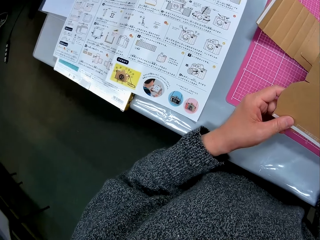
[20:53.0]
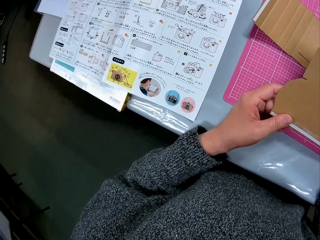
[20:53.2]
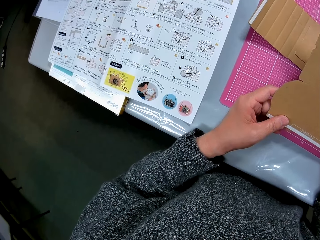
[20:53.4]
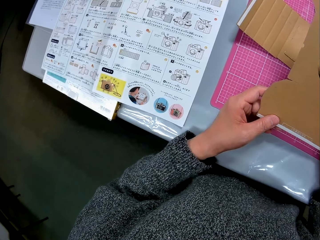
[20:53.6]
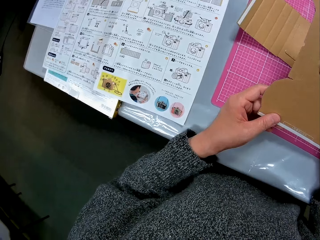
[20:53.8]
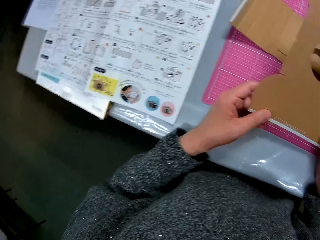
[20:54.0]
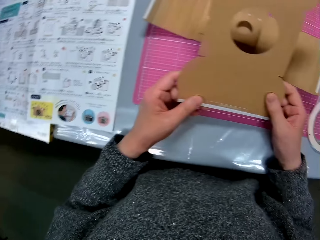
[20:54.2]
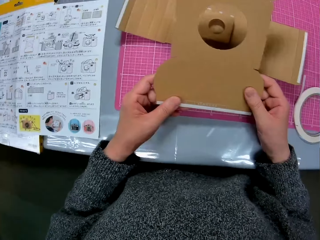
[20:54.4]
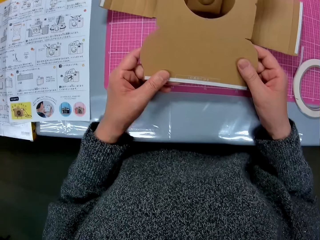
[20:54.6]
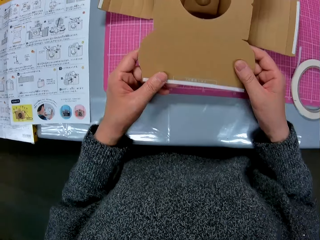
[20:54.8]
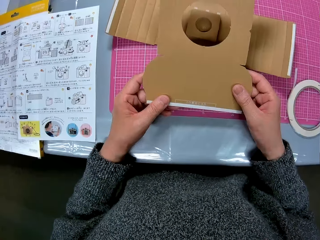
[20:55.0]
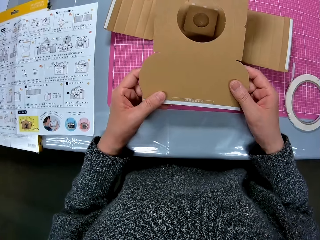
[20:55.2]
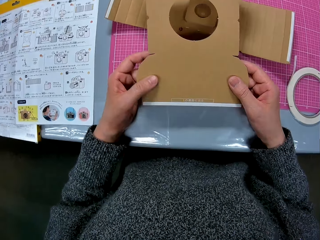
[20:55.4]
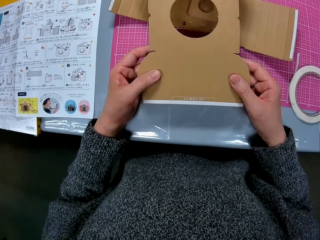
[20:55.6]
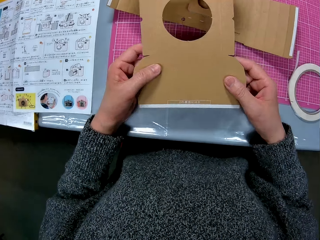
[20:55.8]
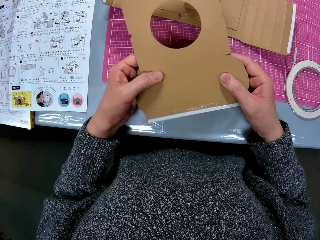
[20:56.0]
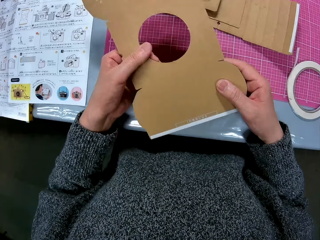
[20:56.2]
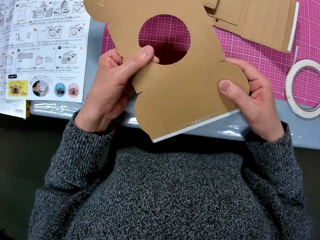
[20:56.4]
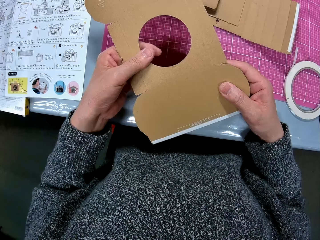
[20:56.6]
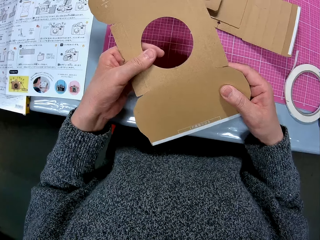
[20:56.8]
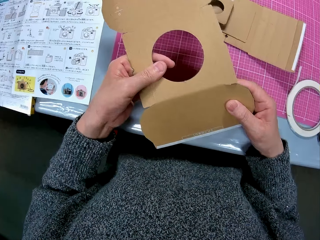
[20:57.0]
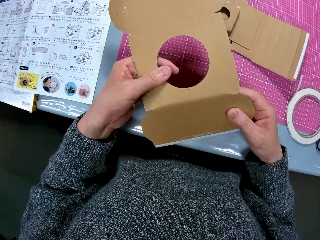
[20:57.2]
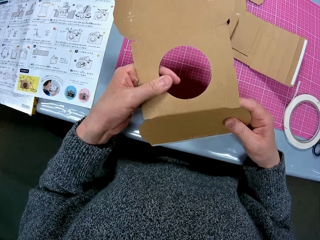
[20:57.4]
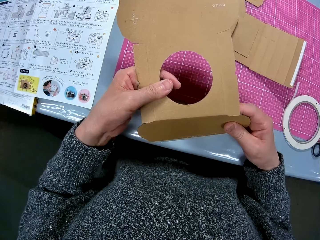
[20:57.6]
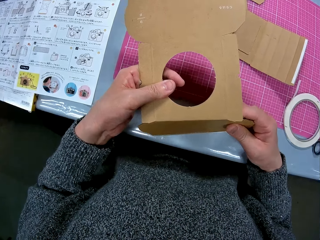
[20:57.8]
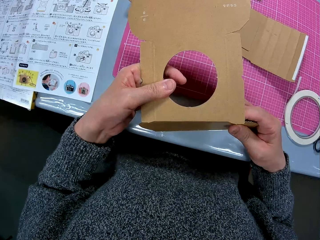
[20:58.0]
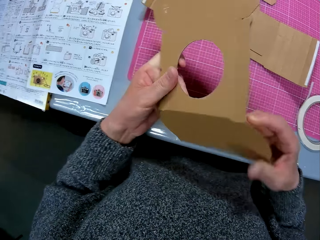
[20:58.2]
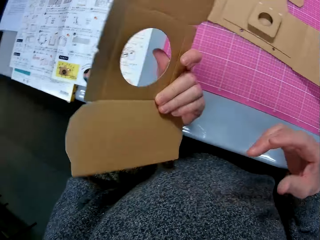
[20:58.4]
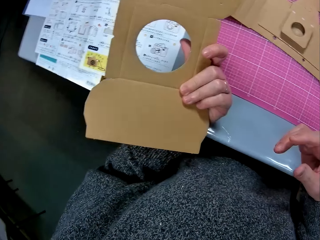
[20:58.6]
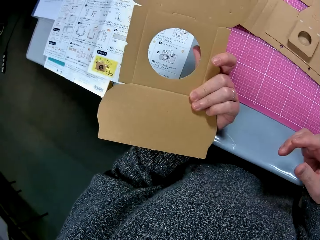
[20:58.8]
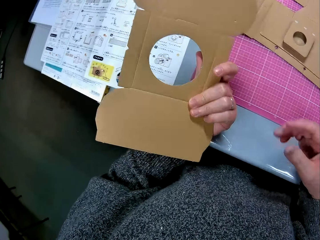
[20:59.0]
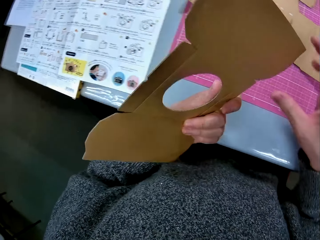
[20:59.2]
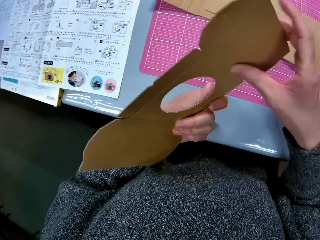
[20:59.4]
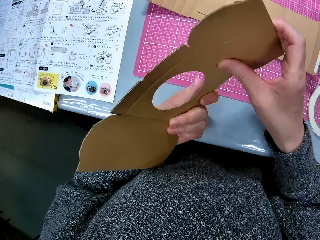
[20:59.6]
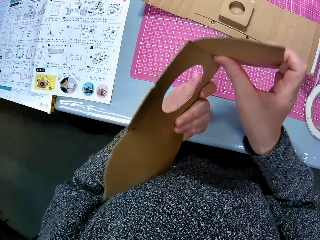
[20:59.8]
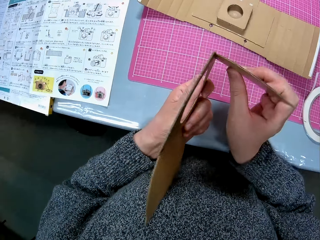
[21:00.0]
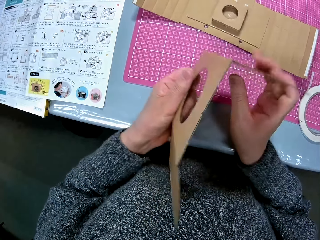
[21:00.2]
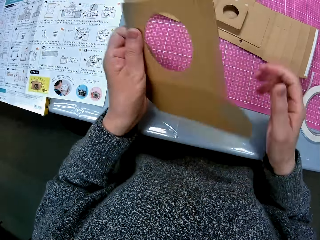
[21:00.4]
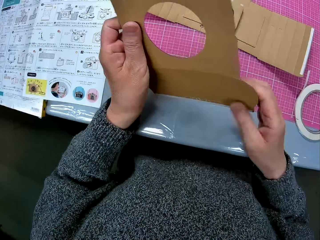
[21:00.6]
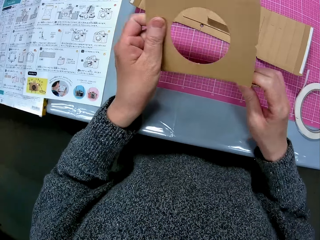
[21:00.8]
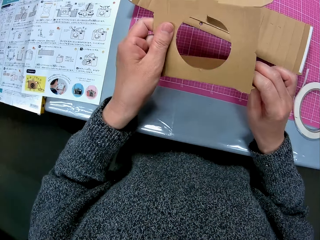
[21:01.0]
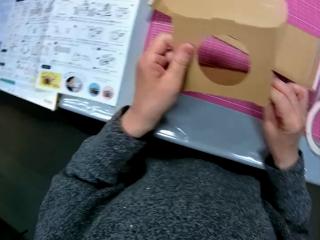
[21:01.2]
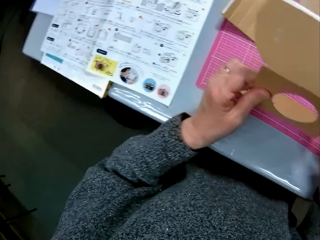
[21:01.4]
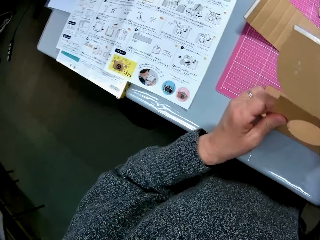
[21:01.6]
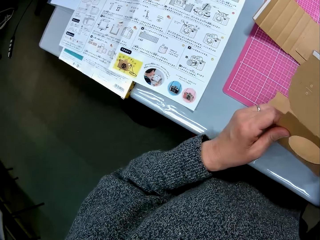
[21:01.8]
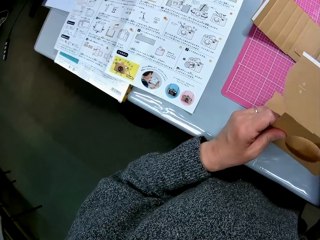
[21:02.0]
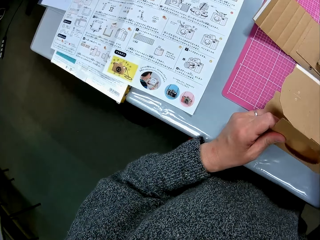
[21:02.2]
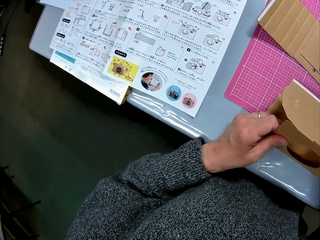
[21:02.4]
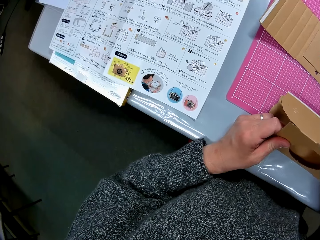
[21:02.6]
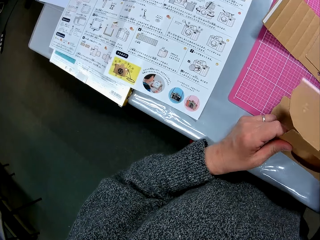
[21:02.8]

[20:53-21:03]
The camera wearer looks at the book on the table. She looks at the cardboard paper in her two hands. She bends the cardboard paper in her two hands. She holds the side of the cardboard, turns the cardboard and bends the cardboard.

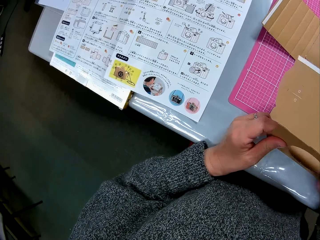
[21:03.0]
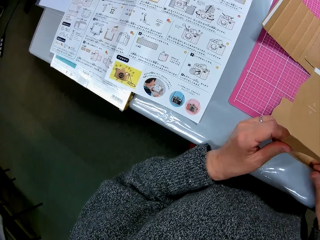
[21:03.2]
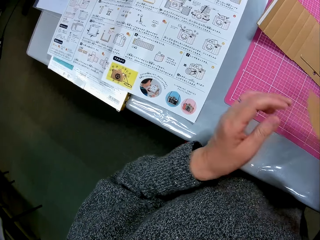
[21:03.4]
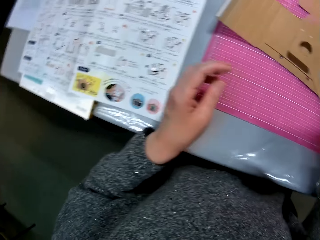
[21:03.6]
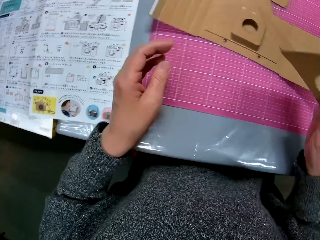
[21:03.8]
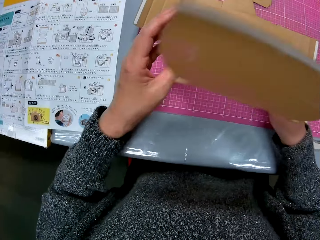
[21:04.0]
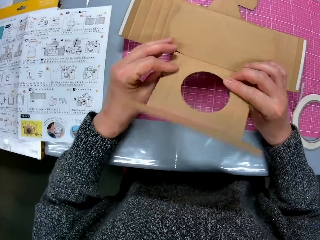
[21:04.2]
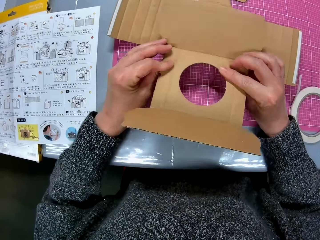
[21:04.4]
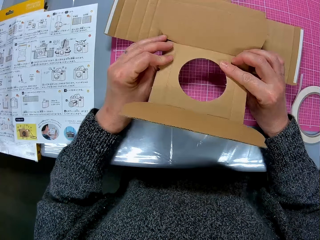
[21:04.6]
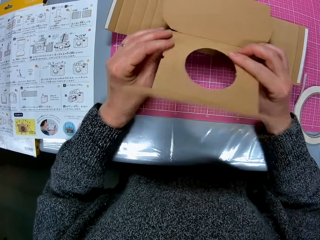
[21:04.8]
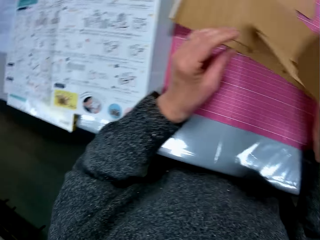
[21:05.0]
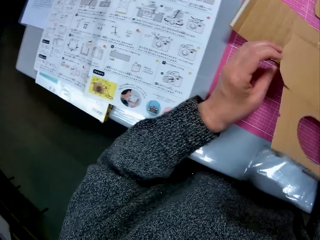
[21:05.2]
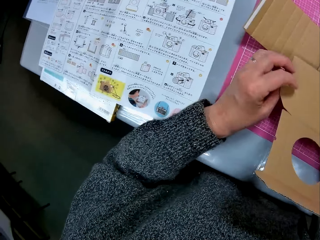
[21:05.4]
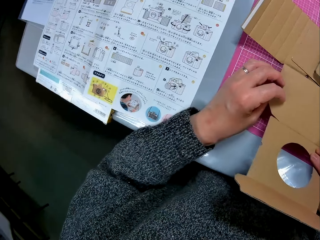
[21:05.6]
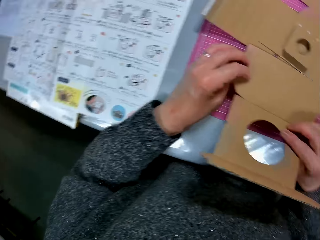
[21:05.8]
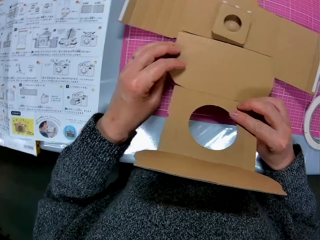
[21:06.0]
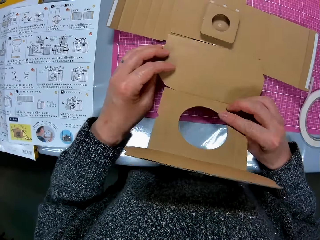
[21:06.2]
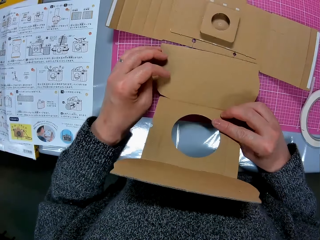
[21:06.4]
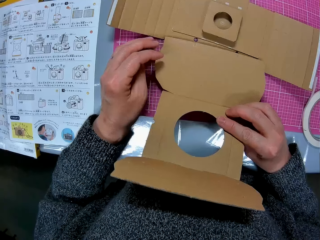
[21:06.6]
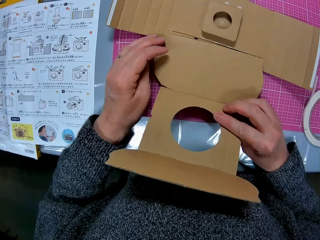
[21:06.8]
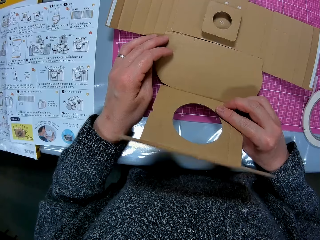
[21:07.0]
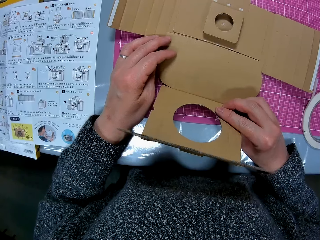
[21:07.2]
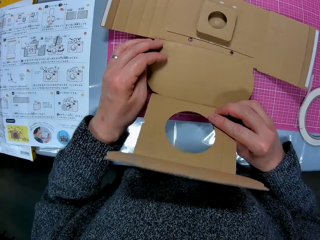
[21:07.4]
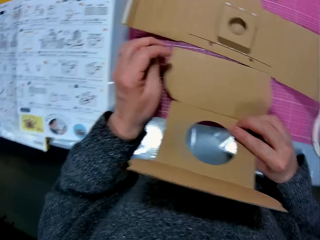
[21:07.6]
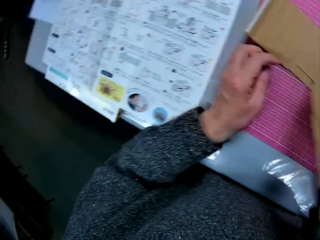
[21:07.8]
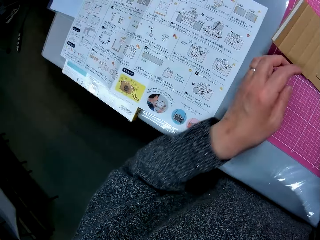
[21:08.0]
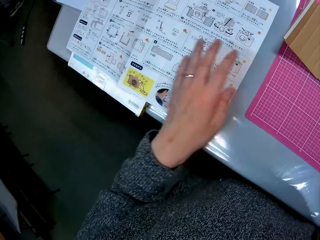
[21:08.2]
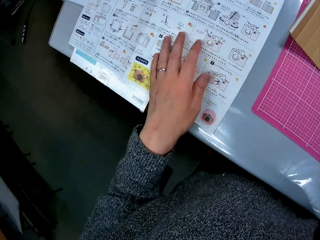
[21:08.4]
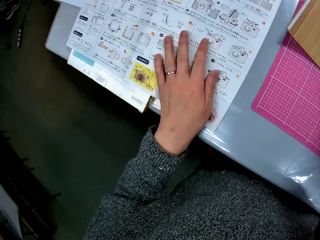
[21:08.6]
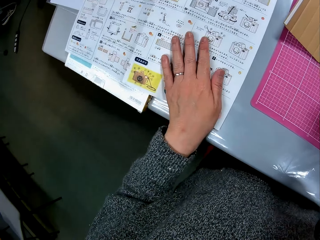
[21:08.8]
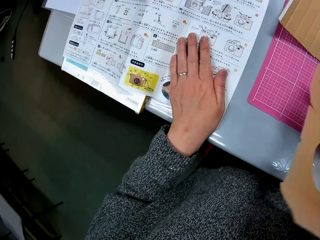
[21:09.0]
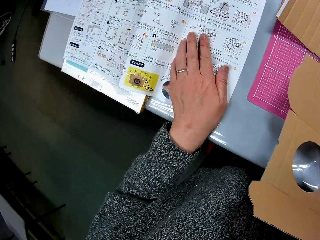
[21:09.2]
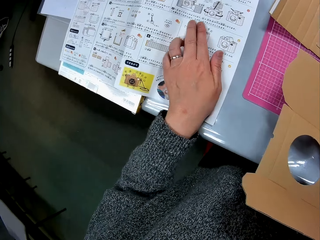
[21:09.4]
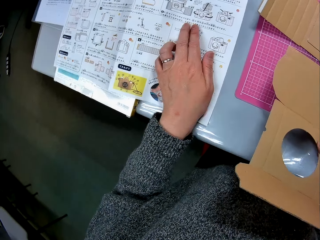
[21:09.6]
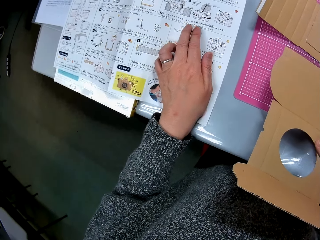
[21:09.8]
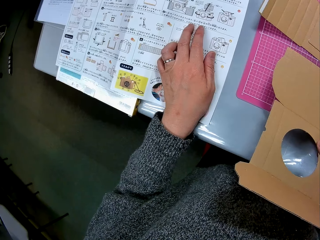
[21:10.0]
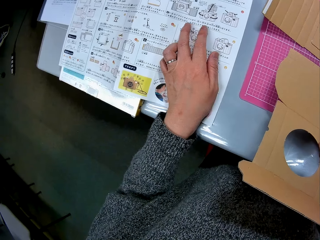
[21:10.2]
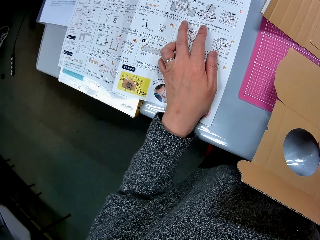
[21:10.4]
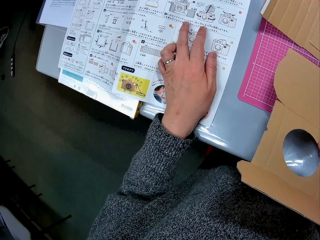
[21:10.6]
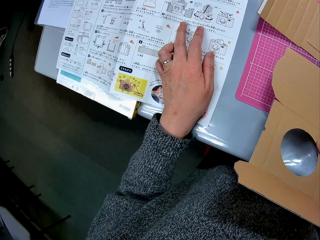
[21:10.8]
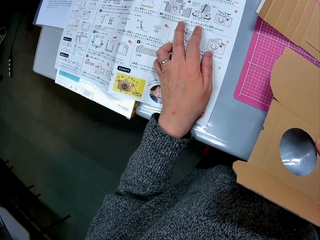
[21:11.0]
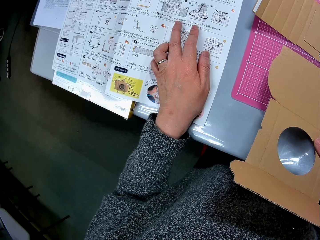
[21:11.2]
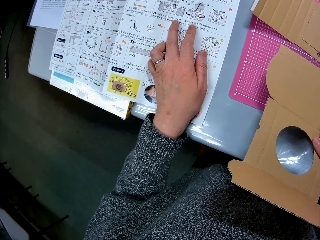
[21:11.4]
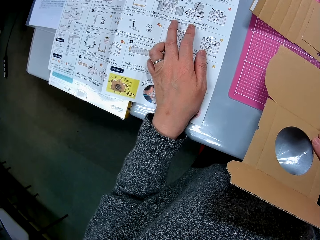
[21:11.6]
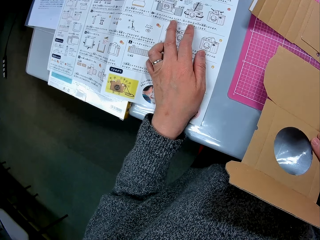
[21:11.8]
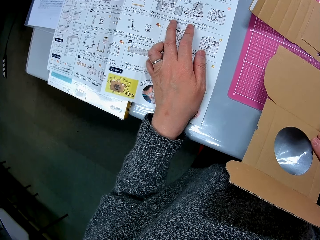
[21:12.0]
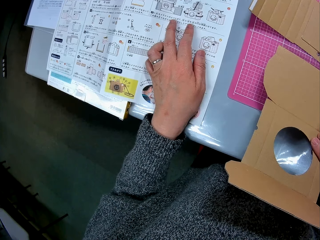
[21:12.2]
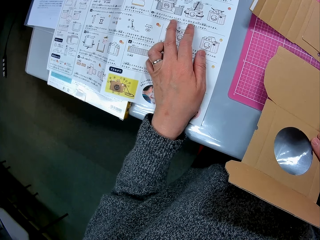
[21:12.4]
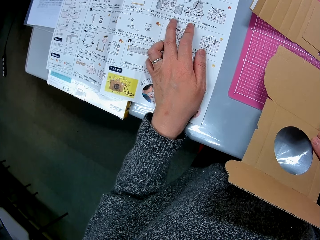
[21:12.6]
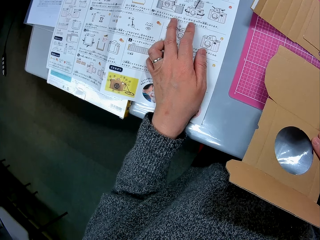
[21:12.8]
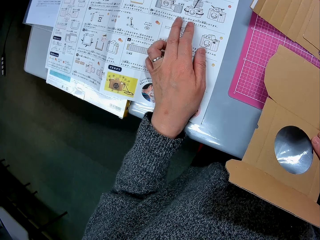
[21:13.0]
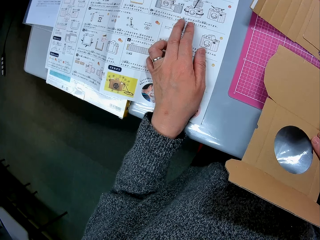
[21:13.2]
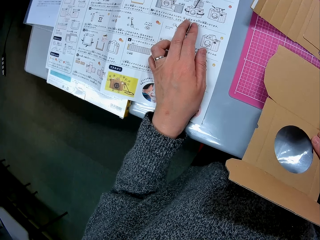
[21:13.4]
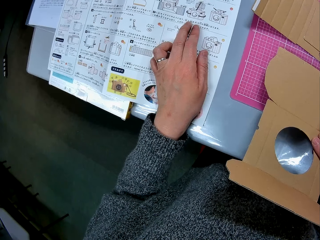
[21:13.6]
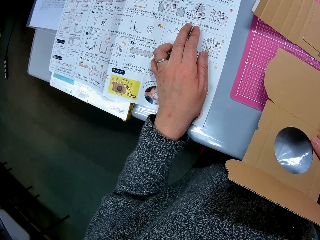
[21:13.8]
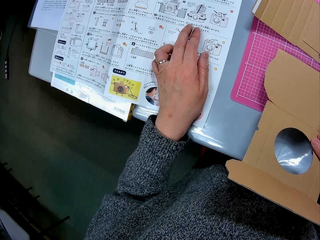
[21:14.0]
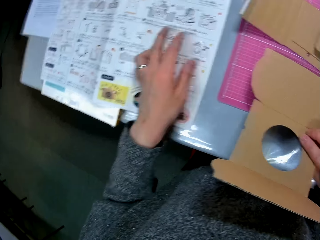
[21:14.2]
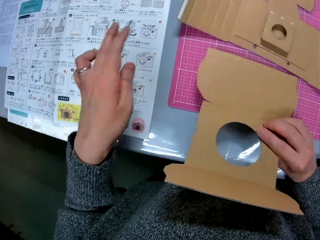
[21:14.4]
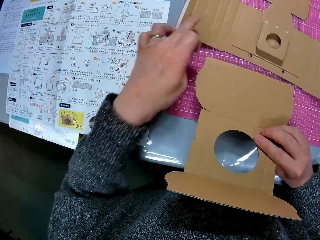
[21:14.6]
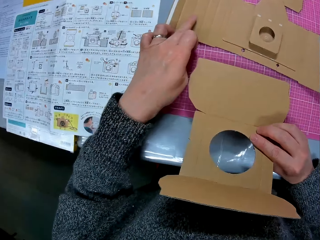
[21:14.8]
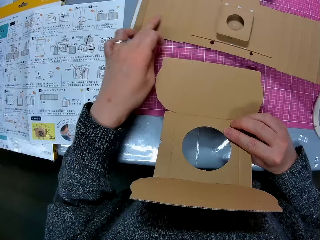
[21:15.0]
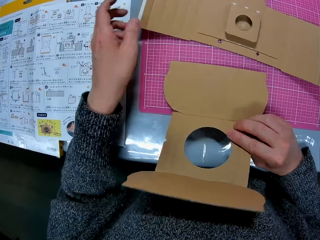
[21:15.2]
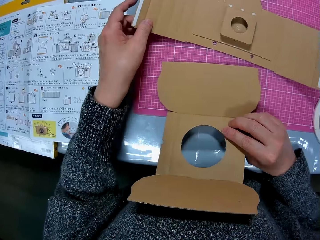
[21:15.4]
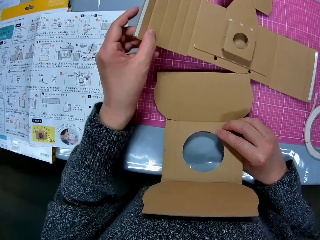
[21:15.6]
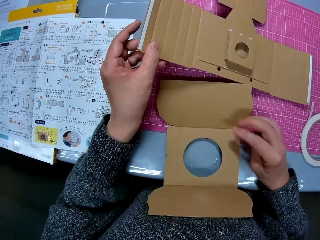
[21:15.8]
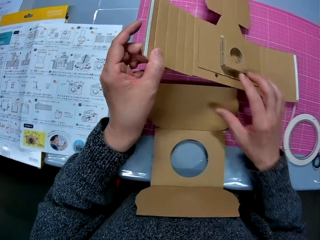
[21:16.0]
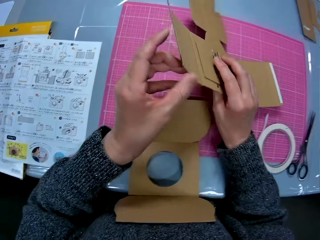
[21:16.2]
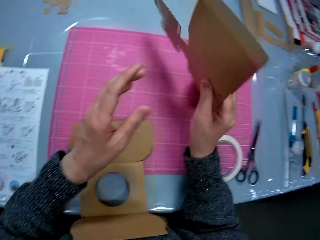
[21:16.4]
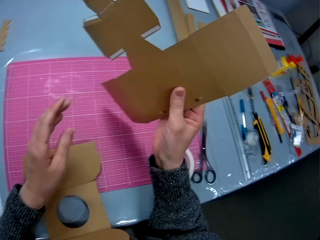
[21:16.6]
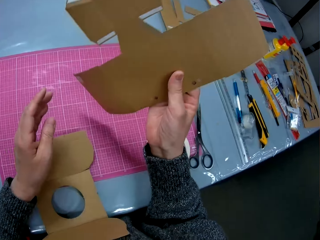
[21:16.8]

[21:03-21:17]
The camera wearer turns the cardboard. She places her left hand on the book on the table. She points at the manual with fingers. She reads the manual. She picks up the cardboard paper from the table with her left hand. She passes the cardboard paper from her left hand to her right hand.
